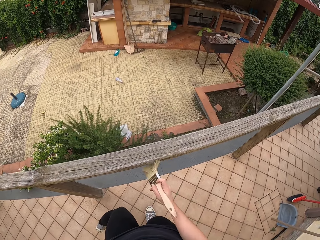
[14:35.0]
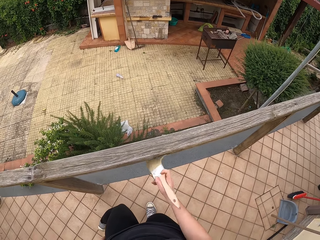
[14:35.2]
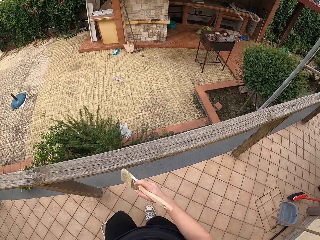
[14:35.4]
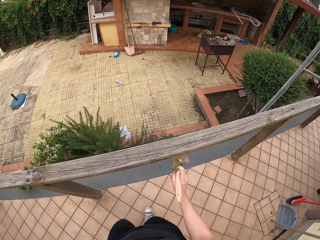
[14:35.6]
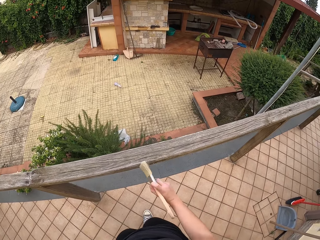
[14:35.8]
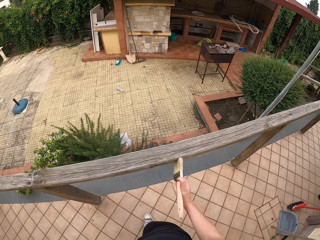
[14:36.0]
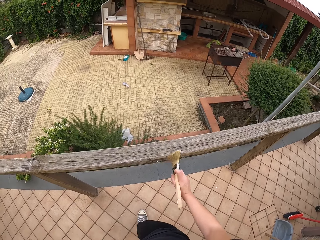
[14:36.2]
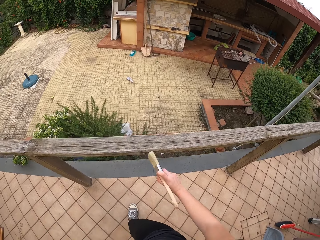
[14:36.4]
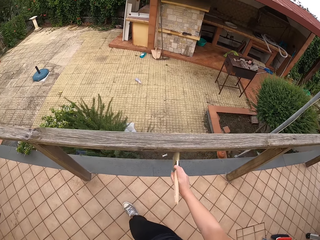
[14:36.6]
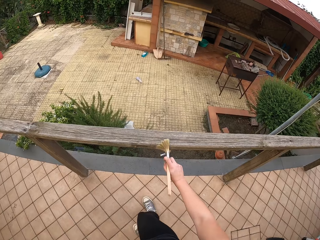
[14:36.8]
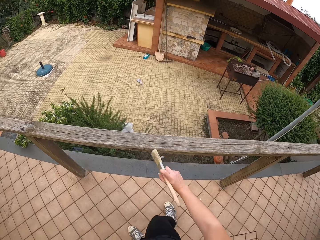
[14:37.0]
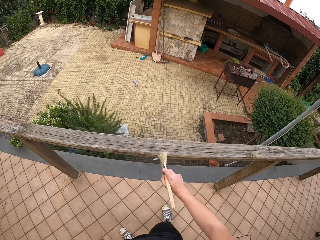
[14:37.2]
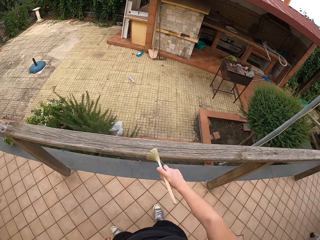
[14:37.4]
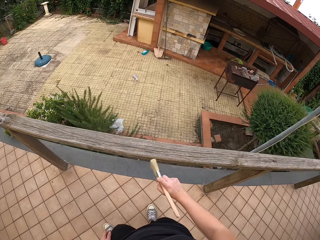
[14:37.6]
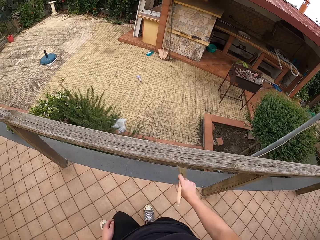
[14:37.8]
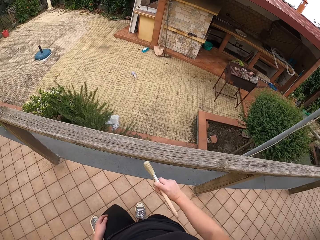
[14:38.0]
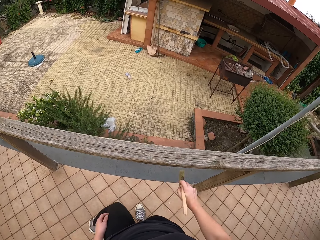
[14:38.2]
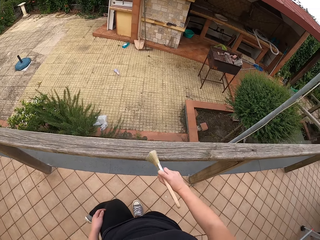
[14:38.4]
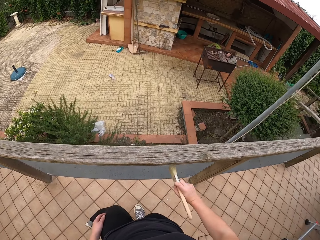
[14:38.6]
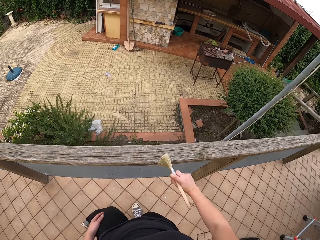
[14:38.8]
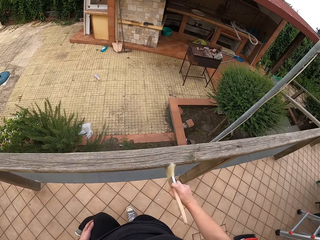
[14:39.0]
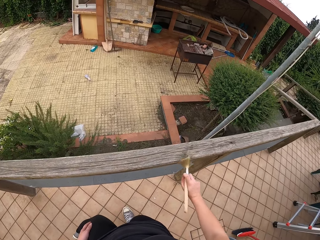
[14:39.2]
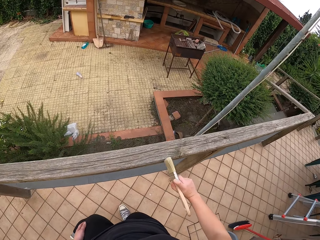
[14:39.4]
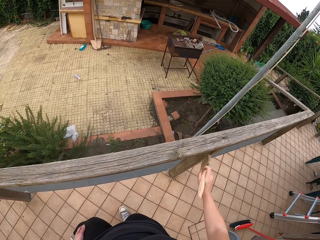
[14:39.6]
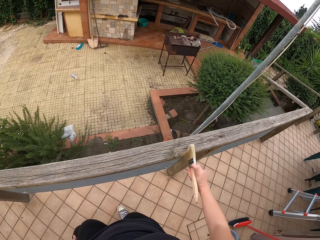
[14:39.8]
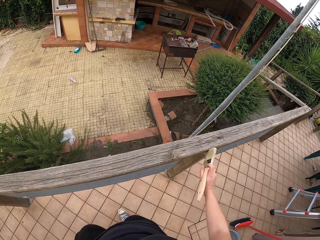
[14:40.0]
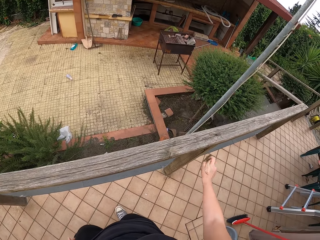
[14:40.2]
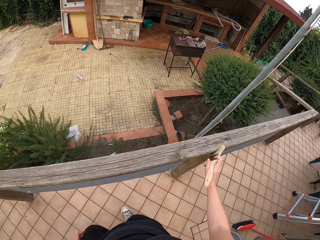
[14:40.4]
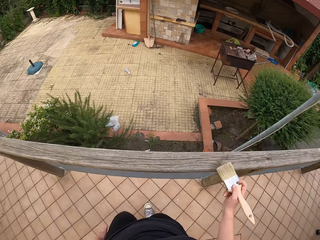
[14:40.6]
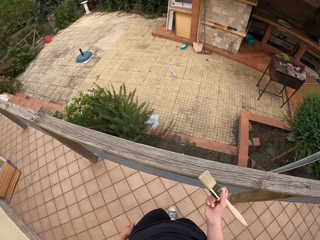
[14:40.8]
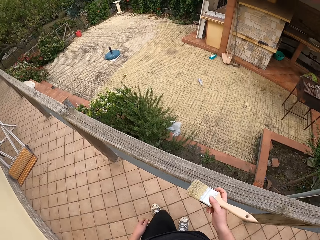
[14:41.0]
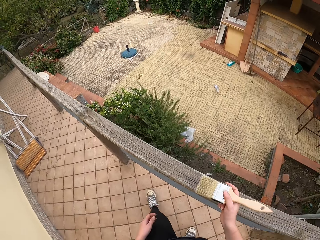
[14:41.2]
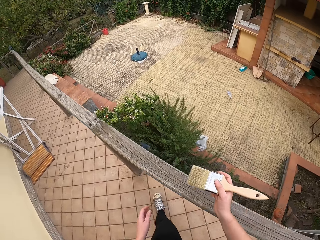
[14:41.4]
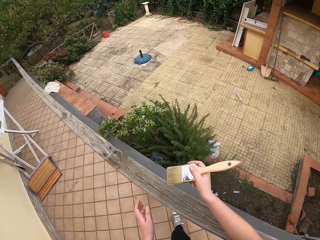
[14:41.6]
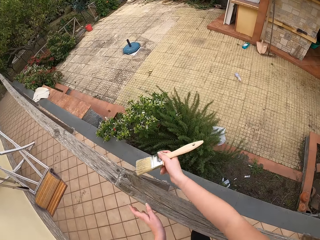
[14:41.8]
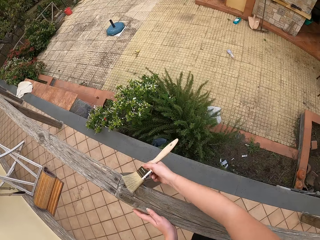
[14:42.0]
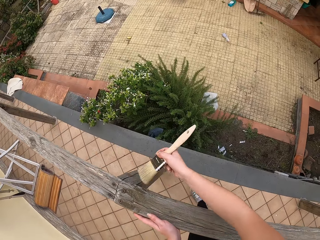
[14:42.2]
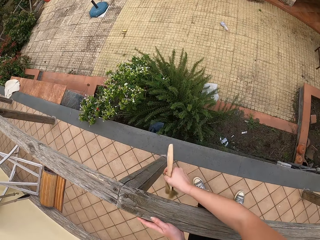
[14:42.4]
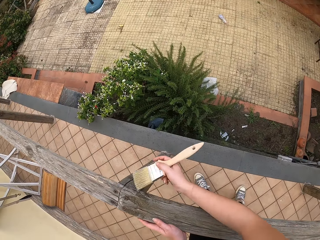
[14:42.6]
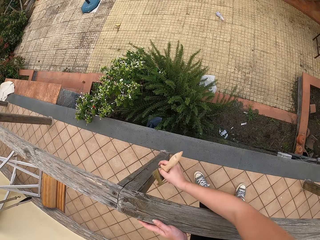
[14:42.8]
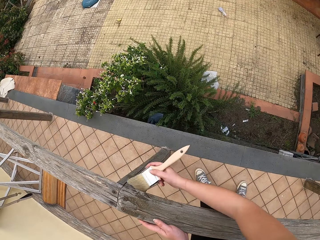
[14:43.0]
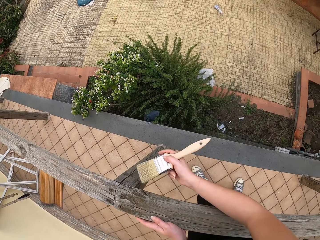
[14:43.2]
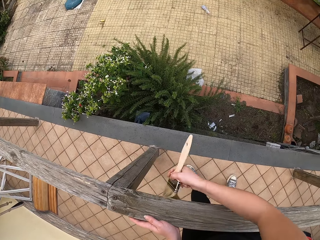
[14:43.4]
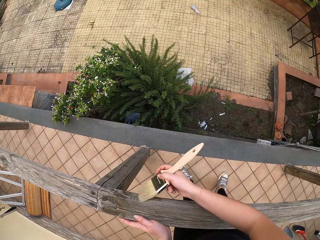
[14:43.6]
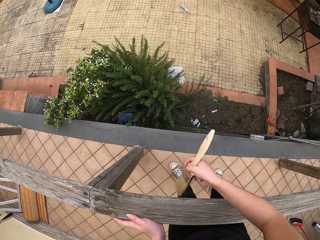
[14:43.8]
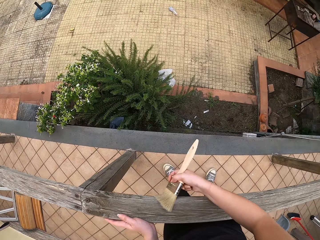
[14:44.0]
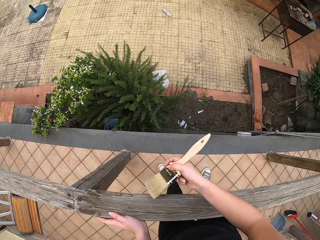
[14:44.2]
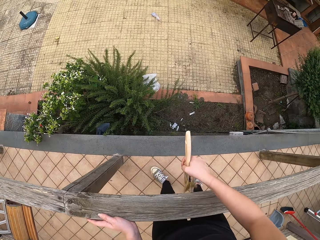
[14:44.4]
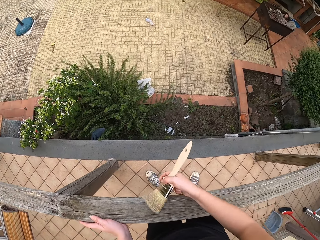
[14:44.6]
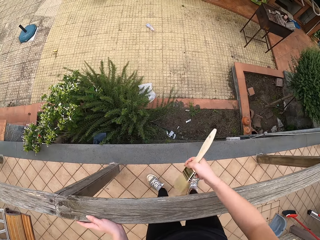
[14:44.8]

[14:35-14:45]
The camera wearer stops brushing. She moves back to the left in the veranda. She places her left hand on the rail. She brushes the top of the rail.

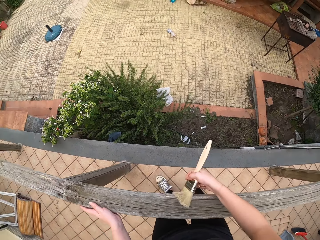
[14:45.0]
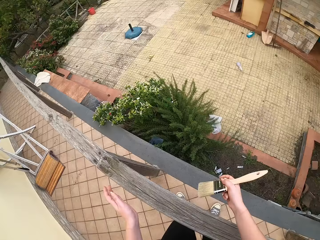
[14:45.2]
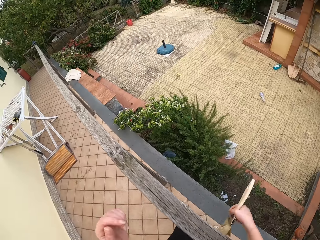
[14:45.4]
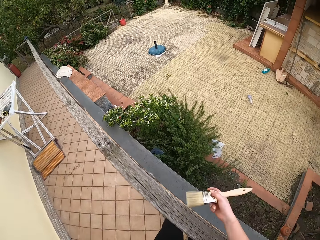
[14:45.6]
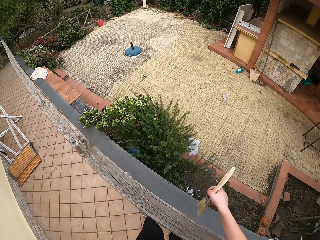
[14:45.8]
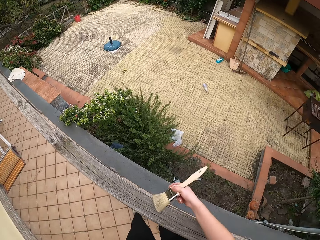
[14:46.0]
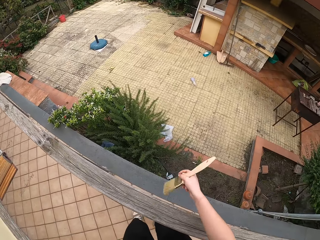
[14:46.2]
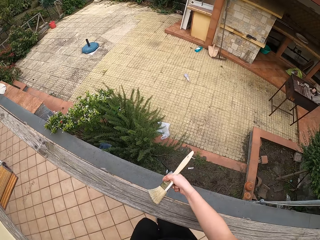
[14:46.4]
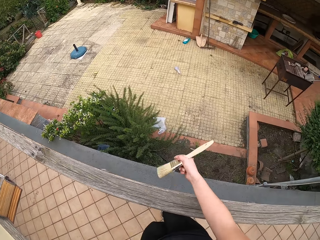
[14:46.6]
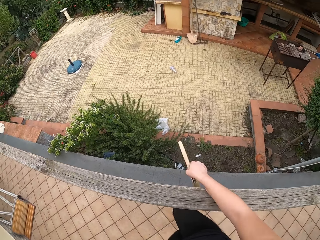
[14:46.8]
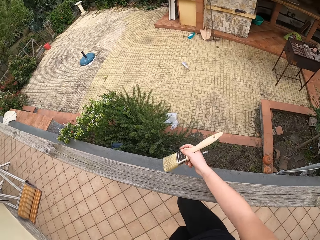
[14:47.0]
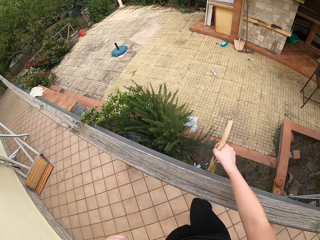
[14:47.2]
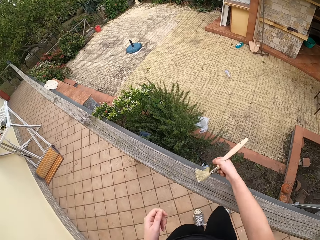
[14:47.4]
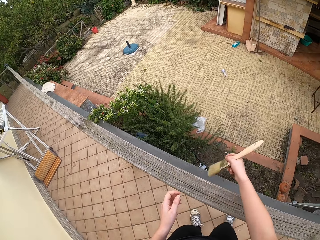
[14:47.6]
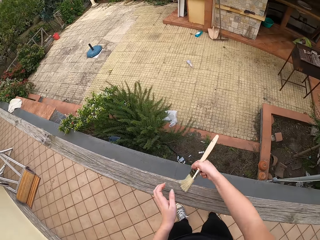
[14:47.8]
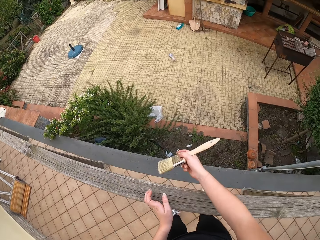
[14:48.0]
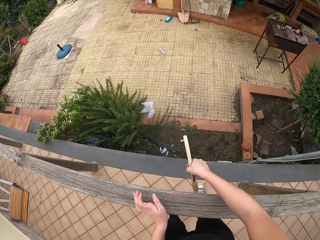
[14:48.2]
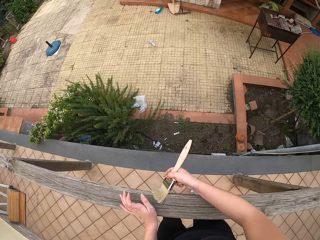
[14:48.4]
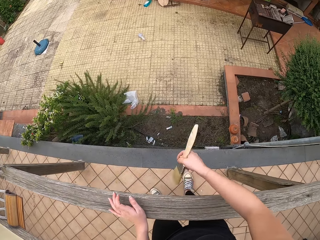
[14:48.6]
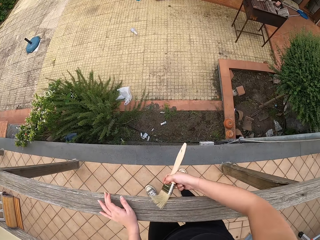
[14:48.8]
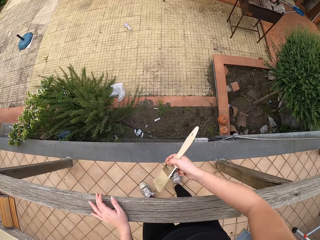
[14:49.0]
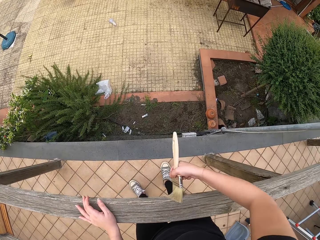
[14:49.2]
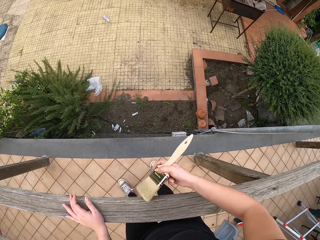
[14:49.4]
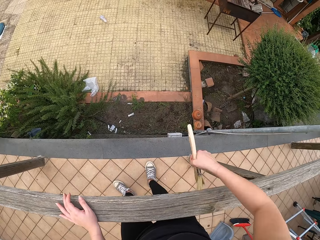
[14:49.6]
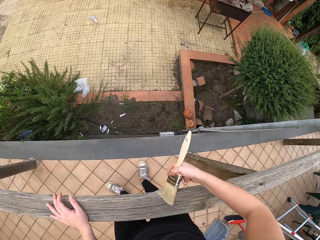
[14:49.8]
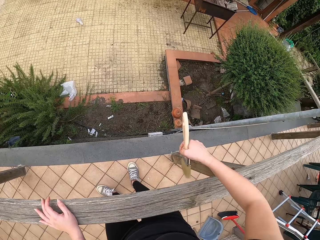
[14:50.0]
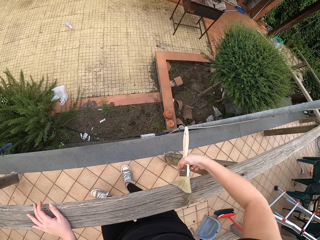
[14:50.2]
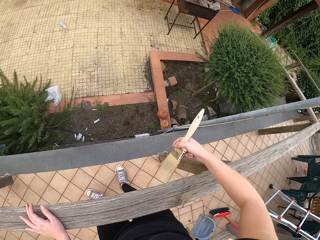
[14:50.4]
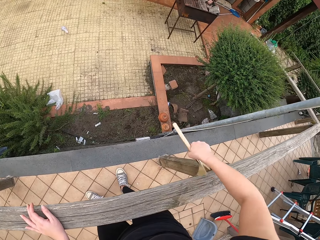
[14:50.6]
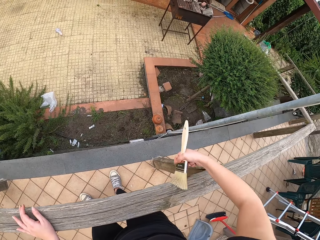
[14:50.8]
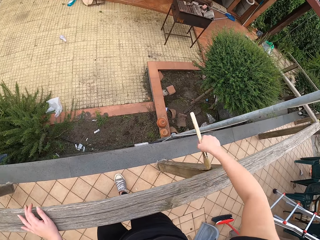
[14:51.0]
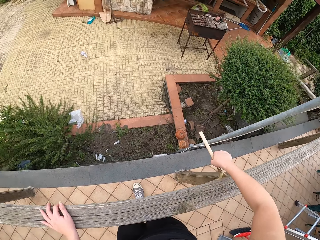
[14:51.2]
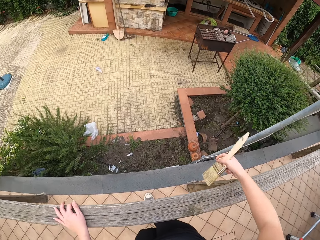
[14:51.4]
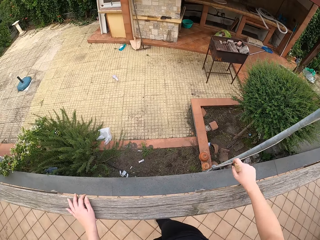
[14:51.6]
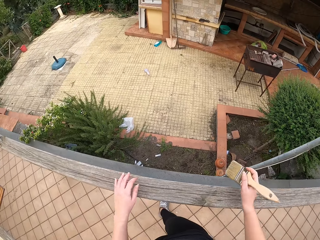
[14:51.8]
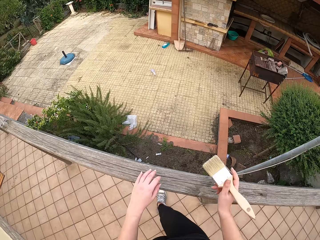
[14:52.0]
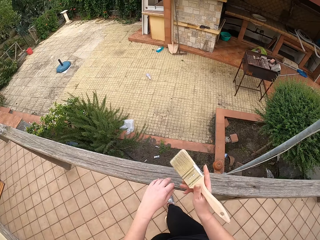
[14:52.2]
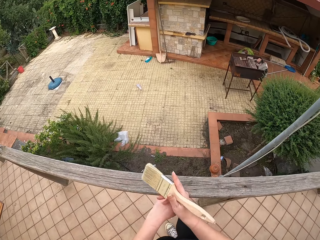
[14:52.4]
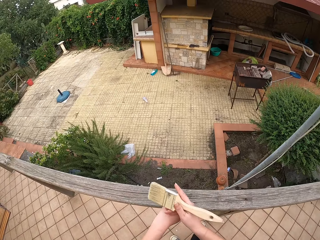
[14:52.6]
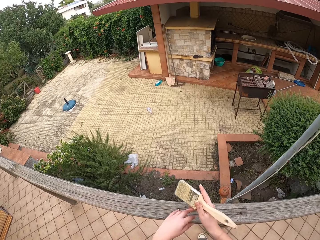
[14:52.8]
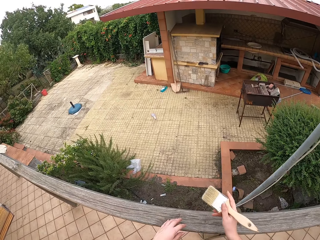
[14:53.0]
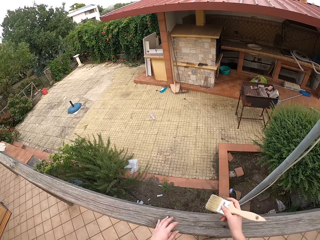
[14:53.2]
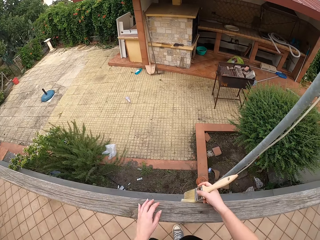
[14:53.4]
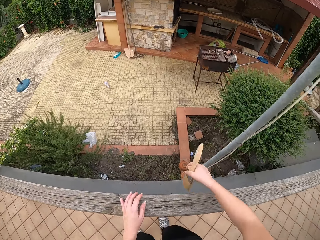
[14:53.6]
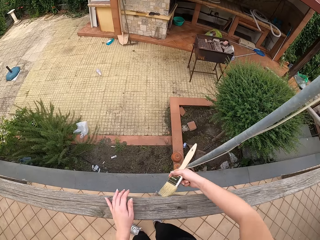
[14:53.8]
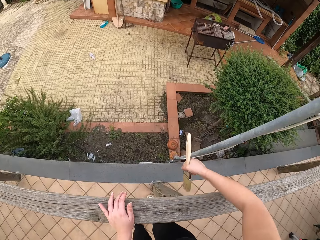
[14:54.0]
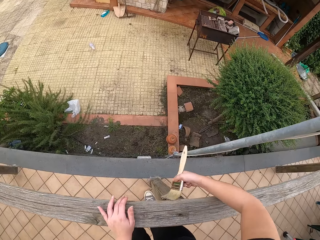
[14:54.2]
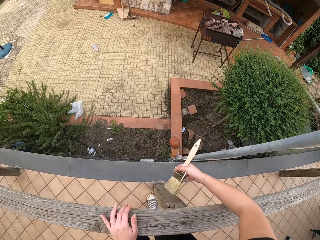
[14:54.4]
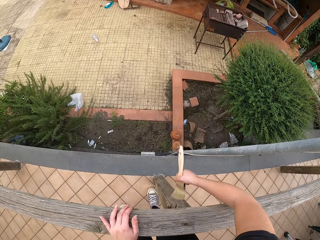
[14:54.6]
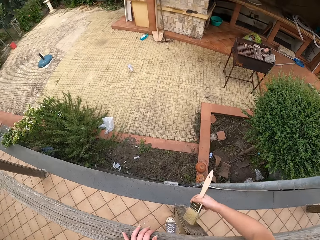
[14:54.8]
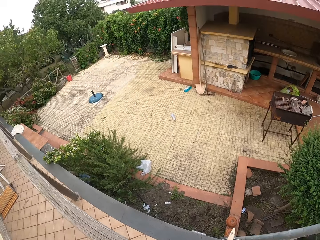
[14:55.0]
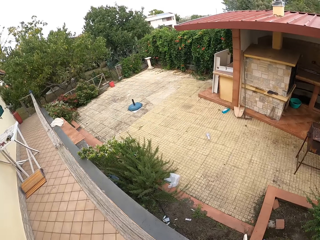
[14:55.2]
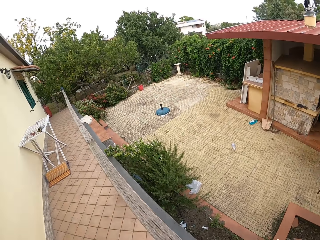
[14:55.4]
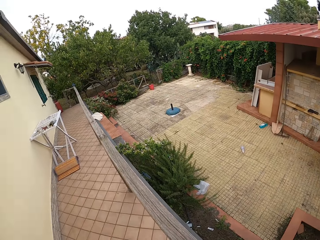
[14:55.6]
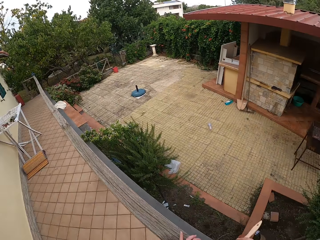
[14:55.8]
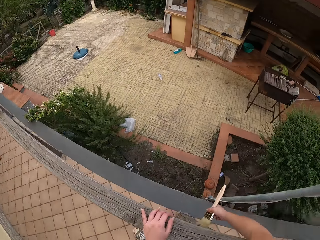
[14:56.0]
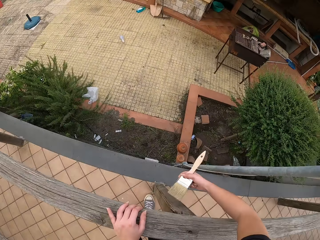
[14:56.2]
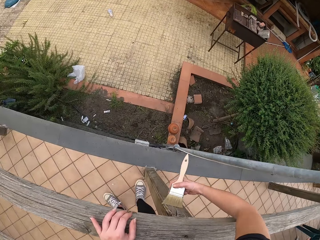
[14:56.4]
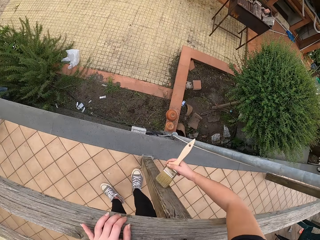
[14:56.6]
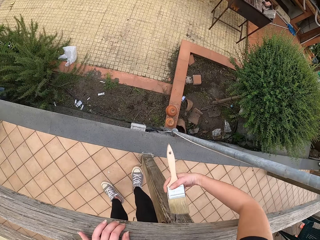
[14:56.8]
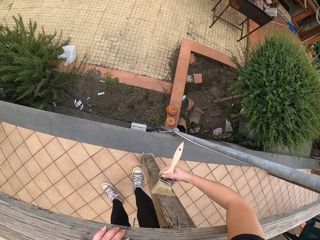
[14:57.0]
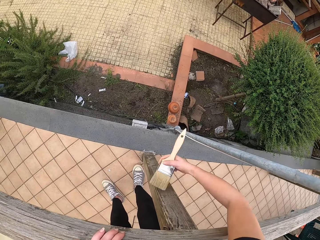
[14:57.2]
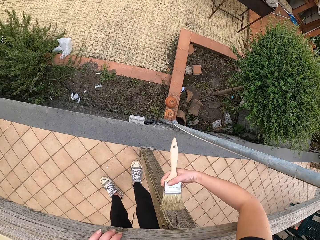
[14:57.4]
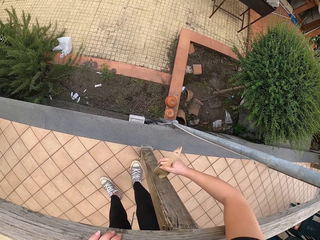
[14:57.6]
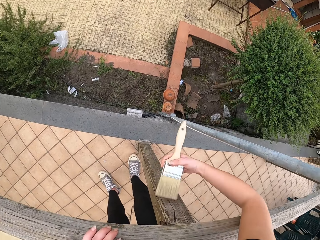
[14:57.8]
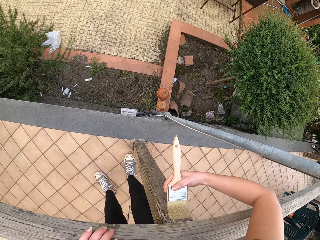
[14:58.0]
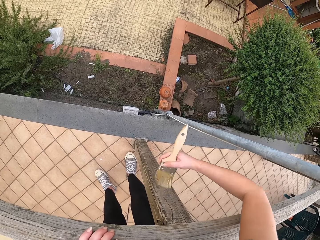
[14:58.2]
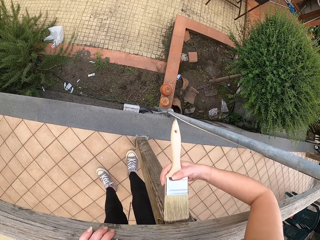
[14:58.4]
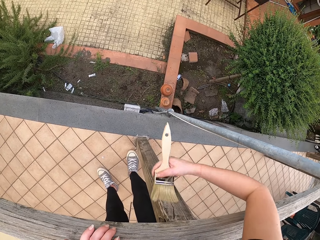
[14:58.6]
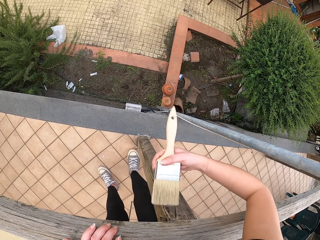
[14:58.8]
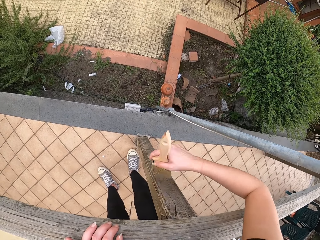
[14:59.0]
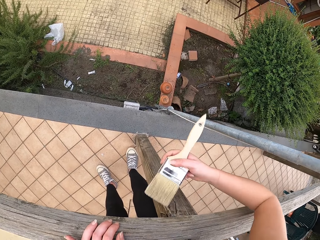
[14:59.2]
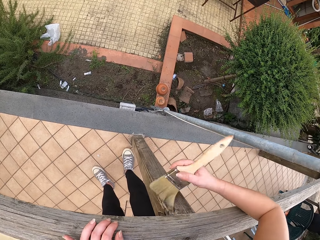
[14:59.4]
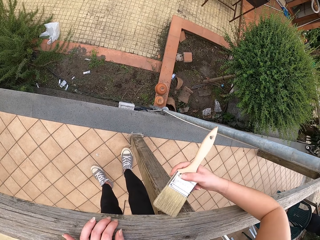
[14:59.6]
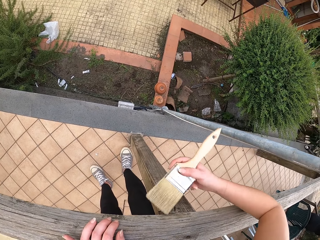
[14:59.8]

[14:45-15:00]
The camera wearer removes her hand from the rail or wood. She moves to the right. She dusts off the wood. She places her left hand on the rail. She dusts off the wood. She stops brushing and removes her left hand from the rail. She scratches her right hand with her left hand. She places her left hand on the top of the rail. She brushes another pole of the rail. She leans over the rail.
